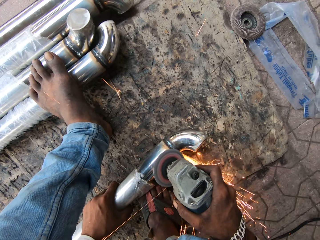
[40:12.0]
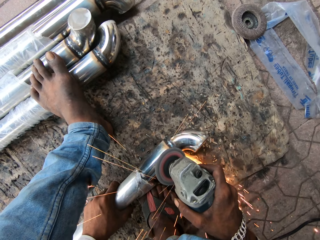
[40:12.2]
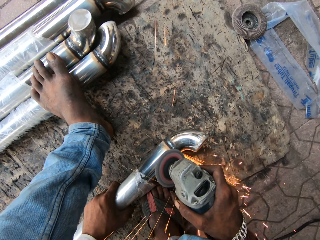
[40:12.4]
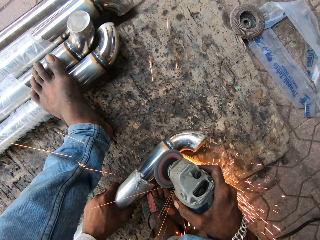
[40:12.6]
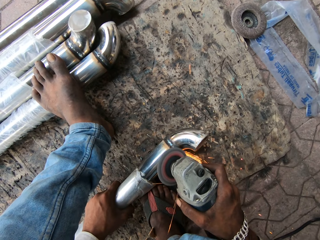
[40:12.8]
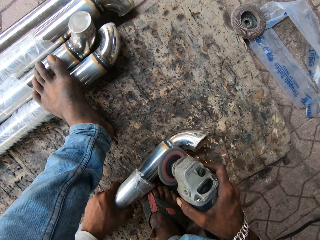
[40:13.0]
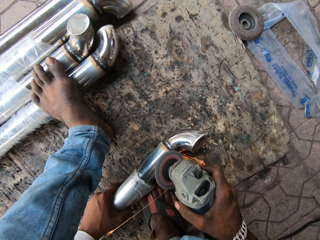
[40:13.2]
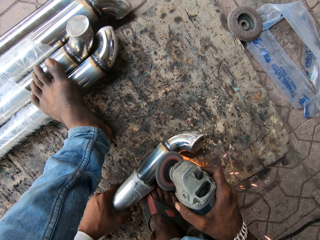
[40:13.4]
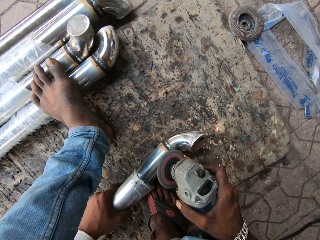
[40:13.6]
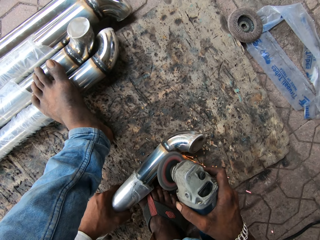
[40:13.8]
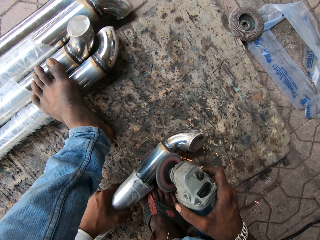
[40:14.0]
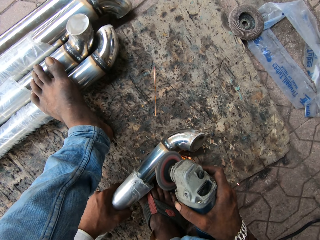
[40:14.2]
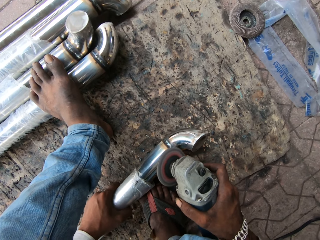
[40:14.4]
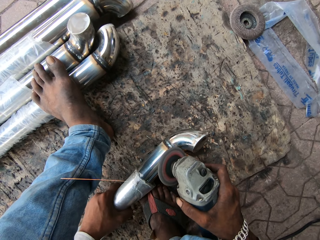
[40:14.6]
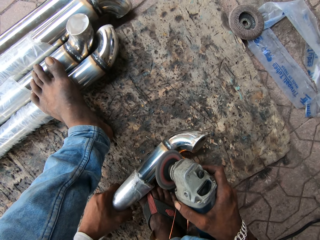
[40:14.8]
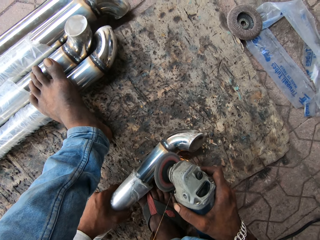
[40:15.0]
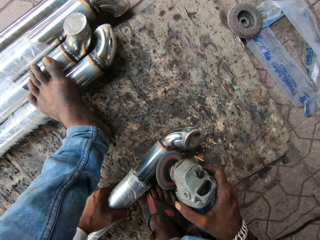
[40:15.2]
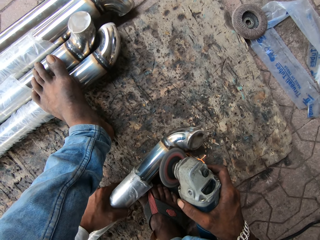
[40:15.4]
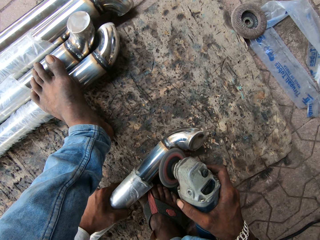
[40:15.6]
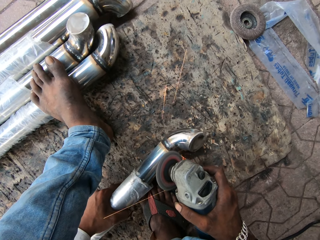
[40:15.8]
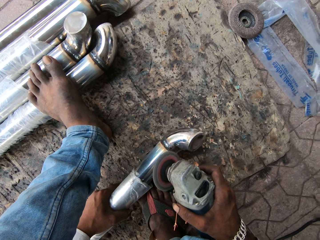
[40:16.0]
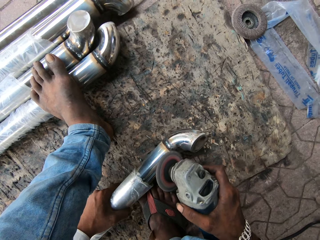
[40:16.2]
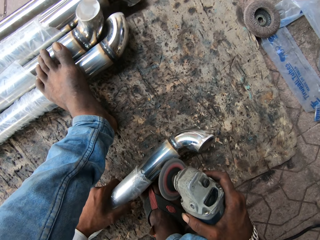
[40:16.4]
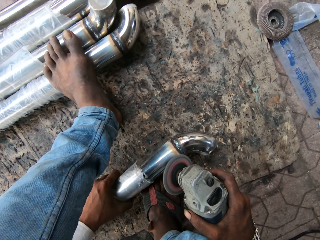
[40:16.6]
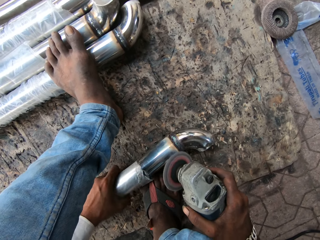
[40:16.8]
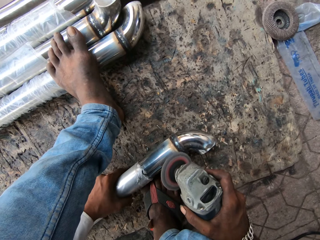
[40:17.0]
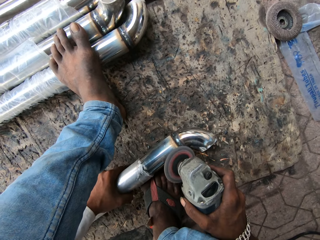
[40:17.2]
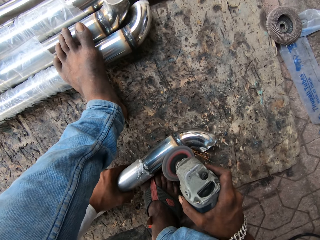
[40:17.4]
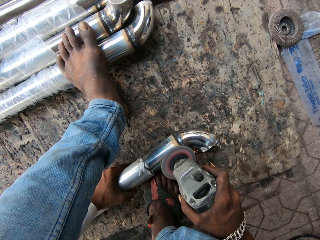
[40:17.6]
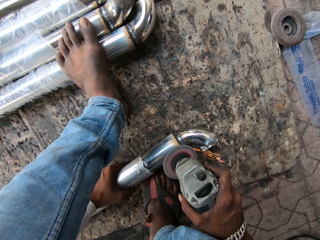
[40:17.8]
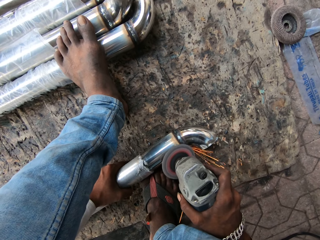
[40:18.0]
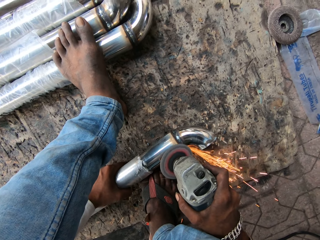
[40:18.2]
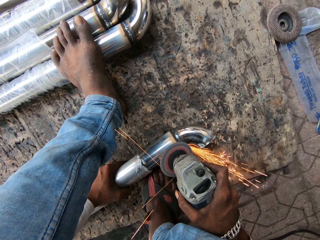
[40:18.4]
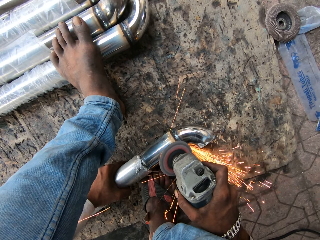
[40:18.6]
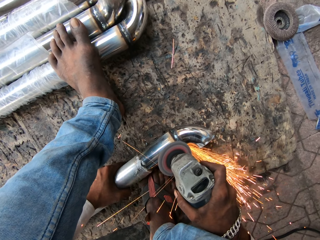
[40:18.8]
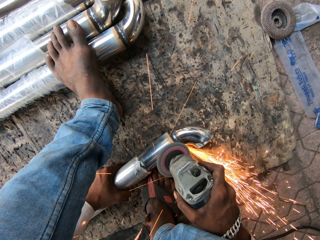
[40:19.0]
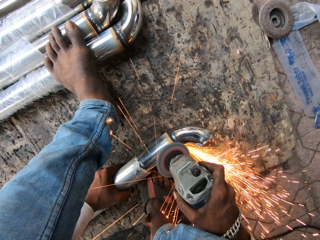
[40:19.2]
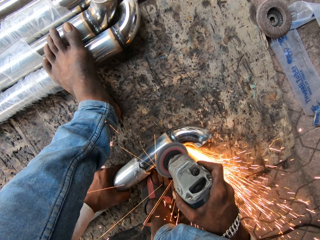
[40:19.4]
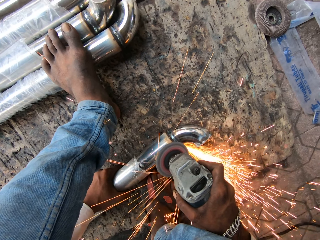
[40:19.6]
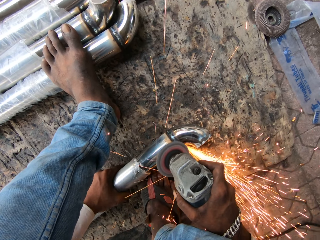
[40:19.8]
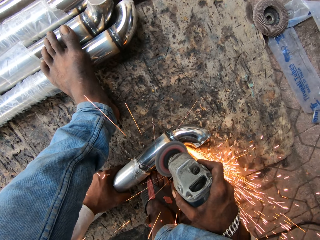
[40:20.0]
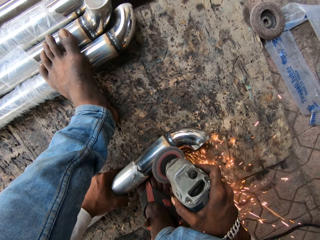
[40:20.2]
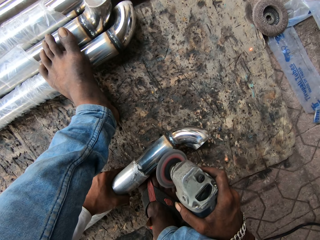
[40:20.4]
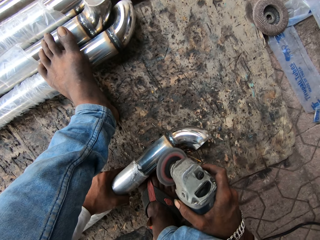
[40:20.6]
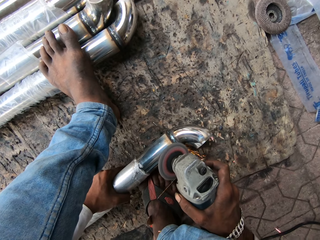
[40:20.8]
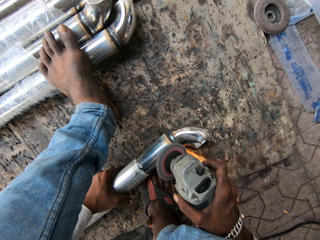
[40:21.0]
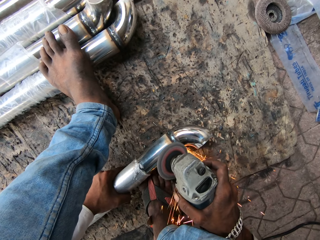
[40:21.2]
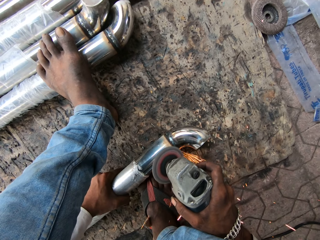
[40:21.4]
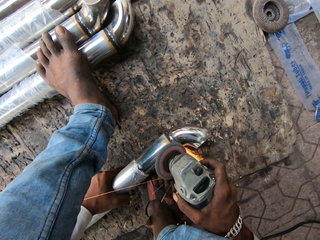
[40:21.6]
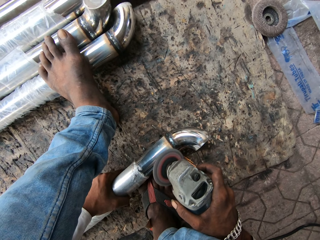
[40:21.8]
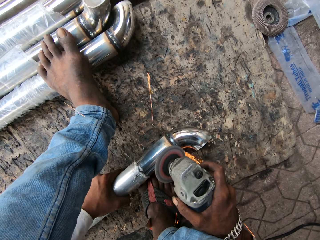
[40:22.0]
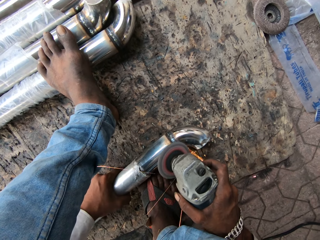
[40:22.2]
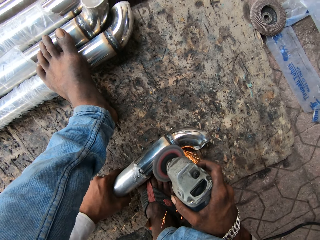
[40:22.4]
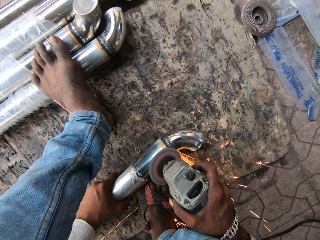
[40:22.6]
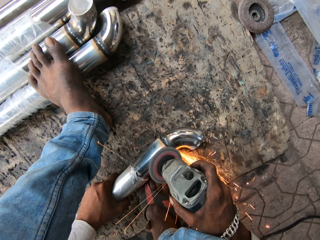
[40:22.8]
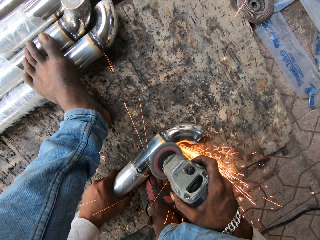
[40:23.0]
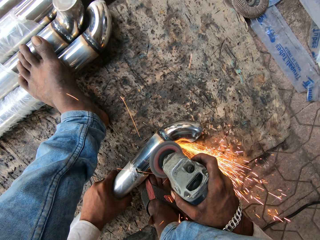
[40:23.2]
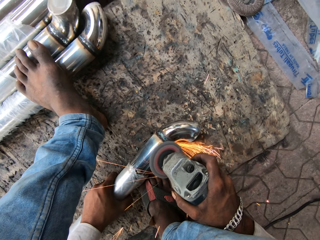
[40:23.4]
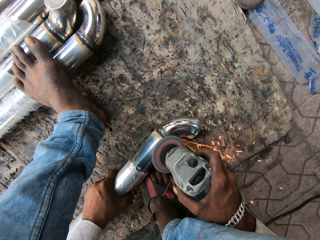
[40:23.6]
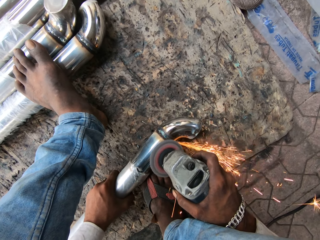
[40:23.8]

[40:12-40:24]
The camera wearer turns the metal and grinds the metal.

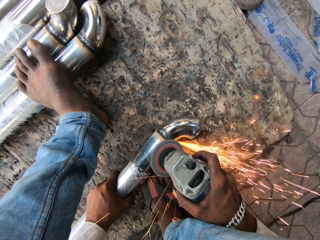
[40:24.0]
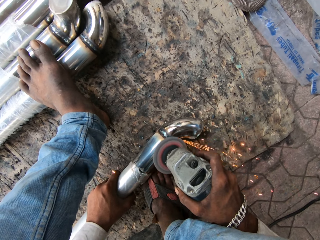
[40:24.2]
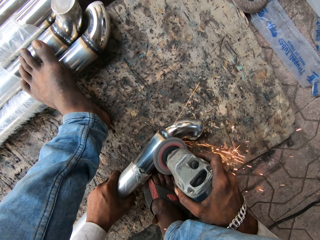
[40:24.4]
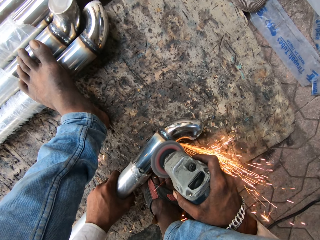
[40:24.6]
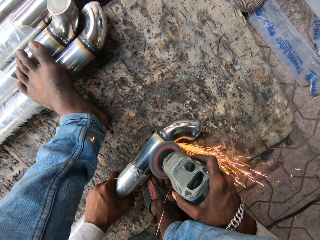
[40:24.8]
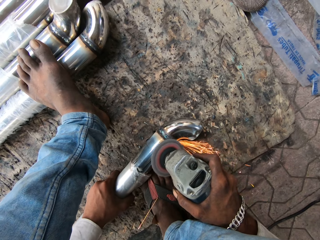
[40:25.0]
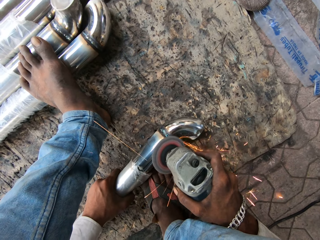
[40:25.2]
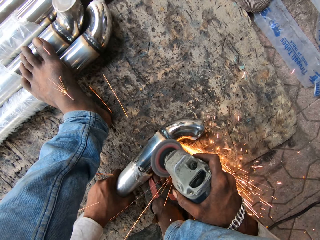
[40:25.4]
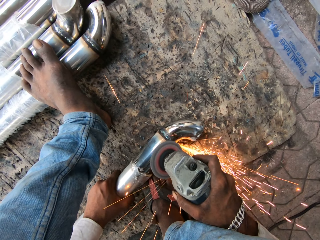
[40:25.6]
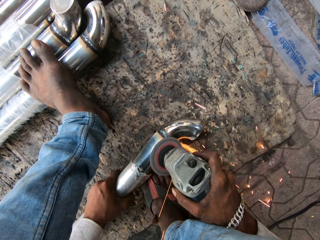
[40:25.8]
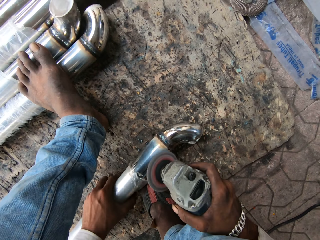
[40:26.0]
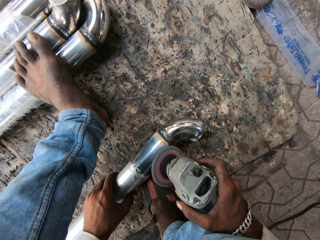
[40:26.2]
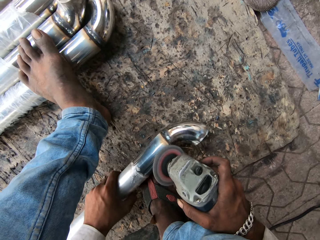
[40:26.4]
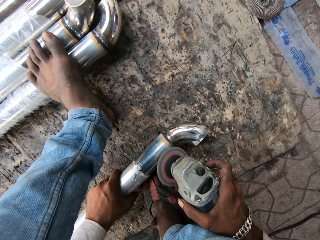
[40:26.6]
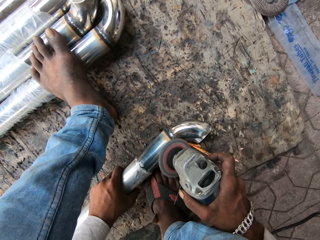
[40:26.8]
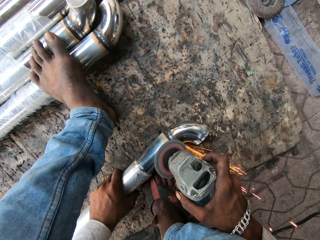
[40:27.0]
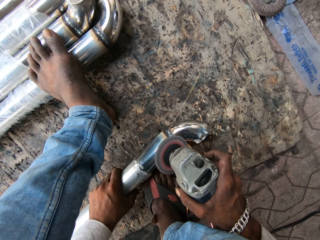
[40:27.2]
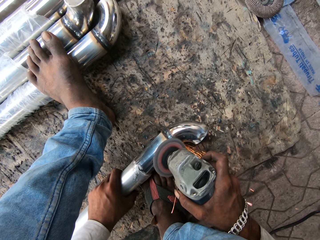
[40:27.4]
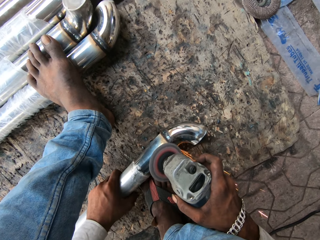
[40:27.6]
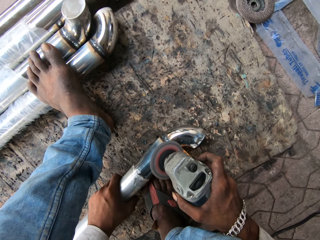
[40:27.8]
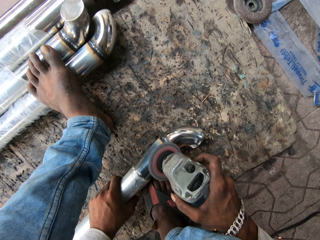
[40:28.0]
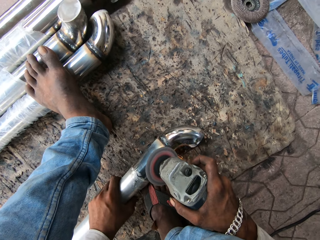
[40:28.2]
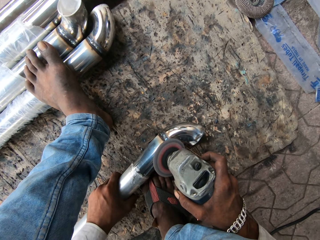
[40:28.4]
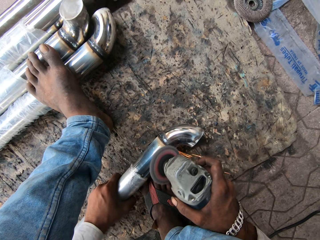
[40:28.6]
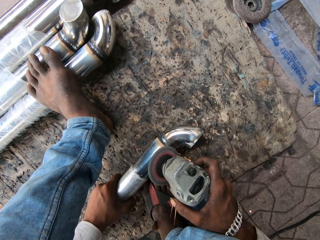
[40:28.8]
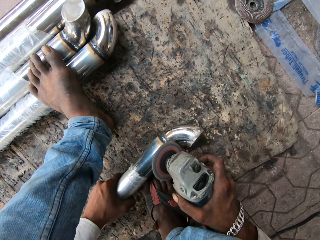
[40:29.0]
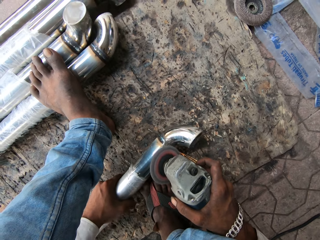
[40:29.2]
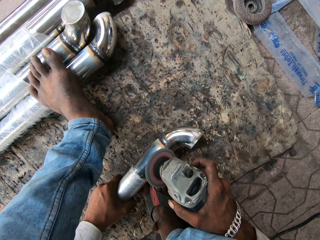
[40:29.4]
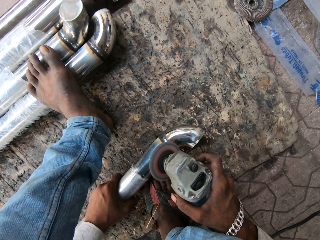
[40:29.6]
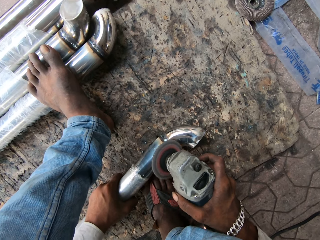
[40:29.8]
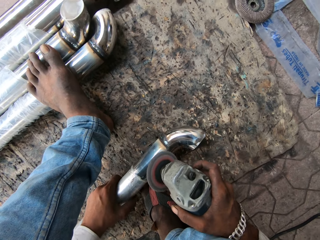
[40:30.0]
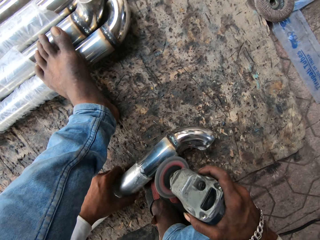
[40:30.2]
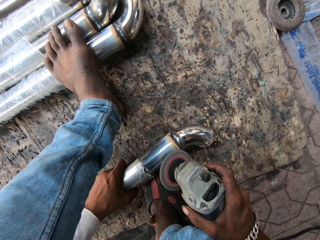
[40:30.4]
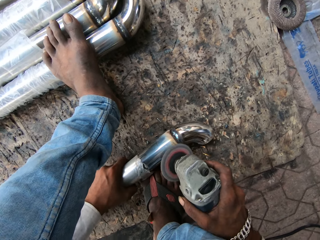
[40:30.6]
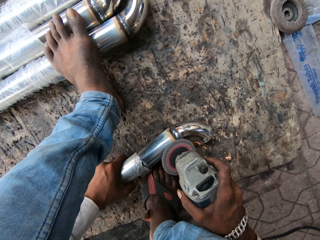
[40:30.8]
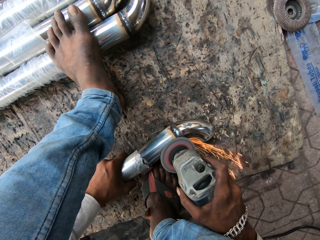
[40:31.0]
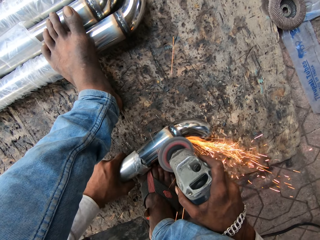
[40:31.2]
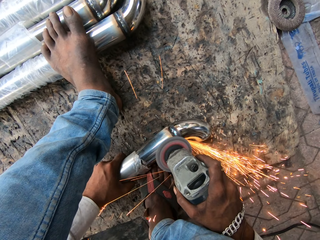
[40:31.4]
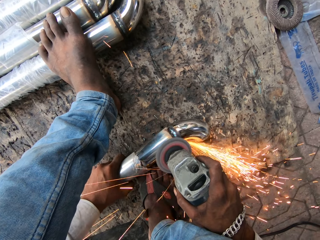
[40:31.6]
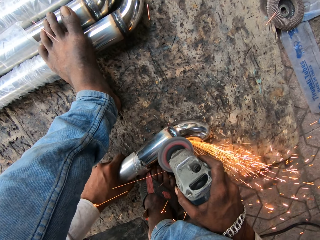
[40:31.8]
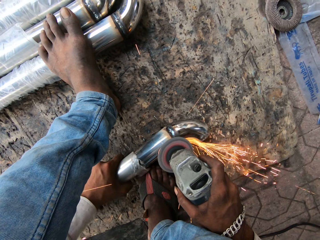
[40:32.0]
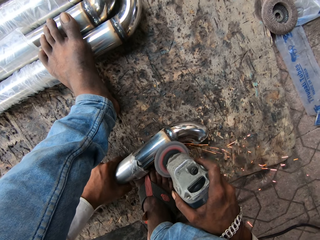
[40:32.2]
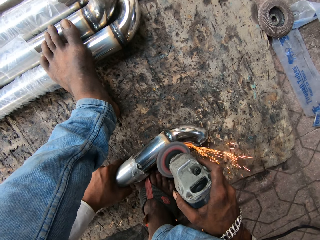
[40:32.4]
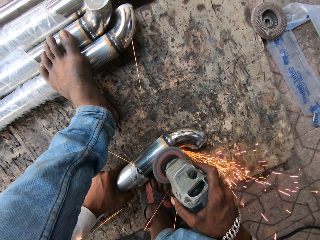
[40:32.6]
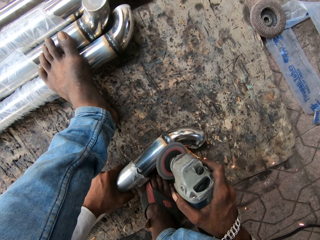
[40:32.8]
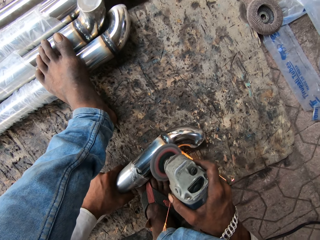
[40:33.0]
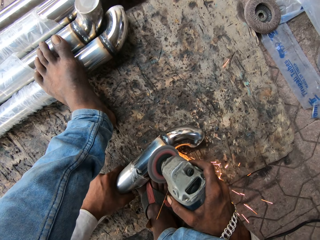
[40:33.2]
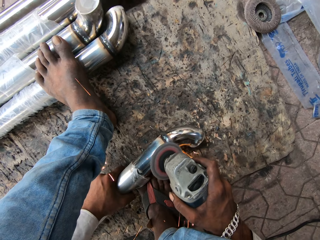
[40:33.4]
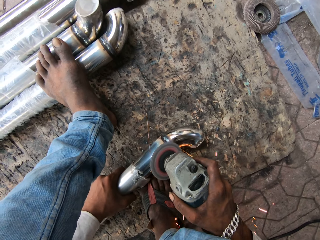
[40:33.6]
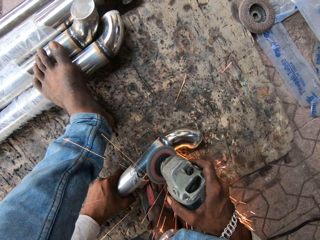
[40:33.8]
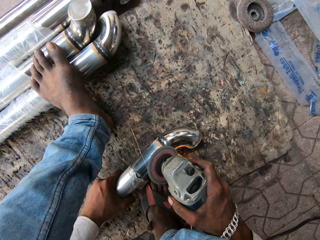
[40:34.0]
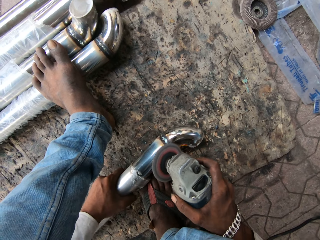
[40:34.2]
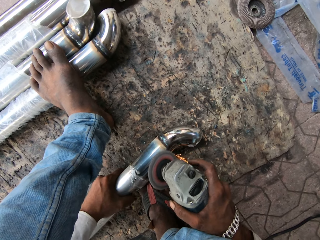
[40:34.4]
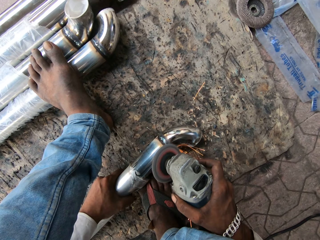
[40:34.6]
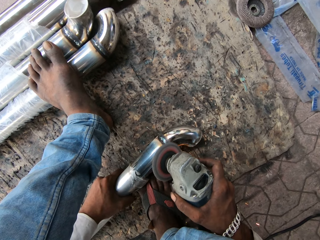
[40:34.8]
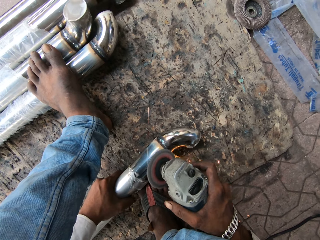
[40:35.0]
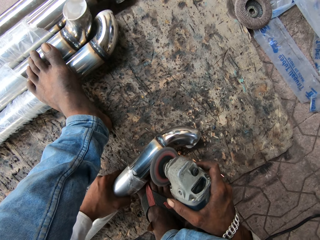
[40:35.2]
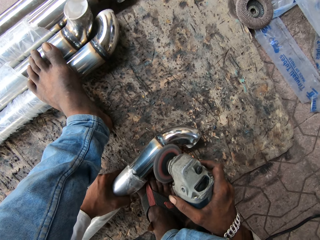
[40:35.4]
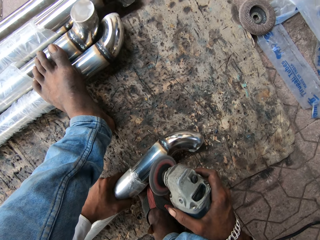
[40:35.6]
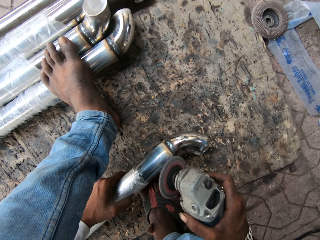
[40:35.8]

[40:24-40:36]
The camera wearer moves the metal on the ground and grinds the metal.
